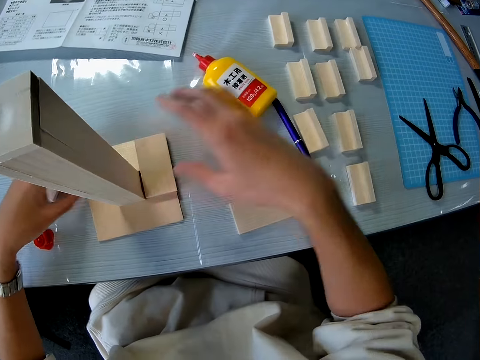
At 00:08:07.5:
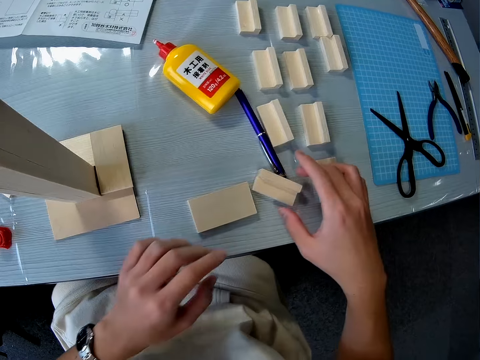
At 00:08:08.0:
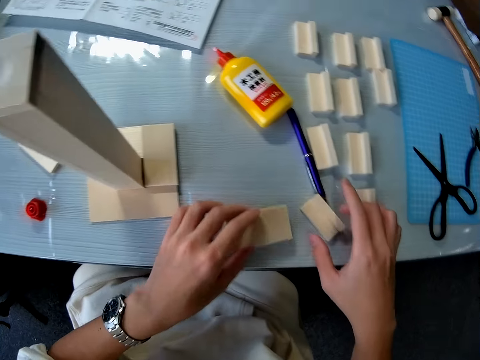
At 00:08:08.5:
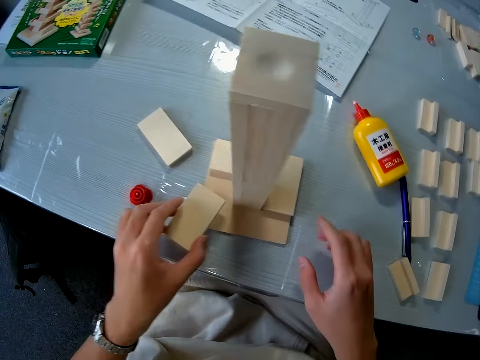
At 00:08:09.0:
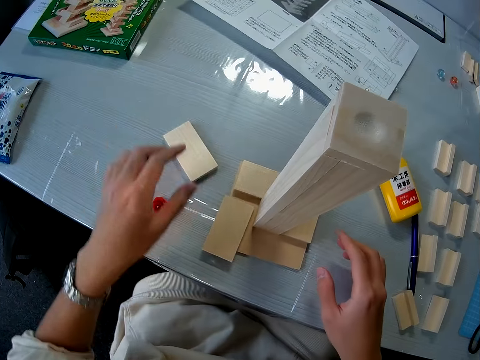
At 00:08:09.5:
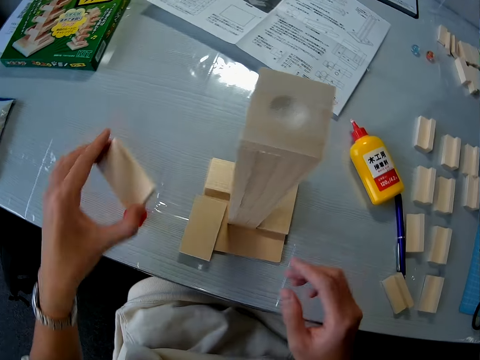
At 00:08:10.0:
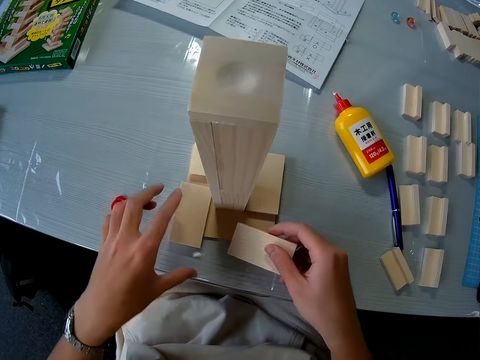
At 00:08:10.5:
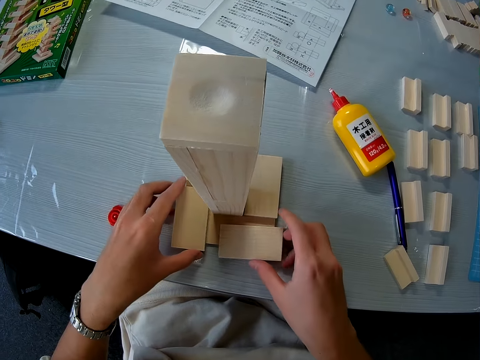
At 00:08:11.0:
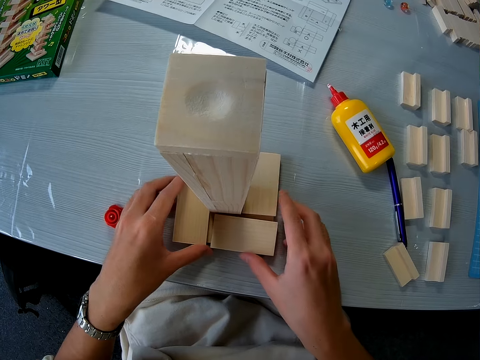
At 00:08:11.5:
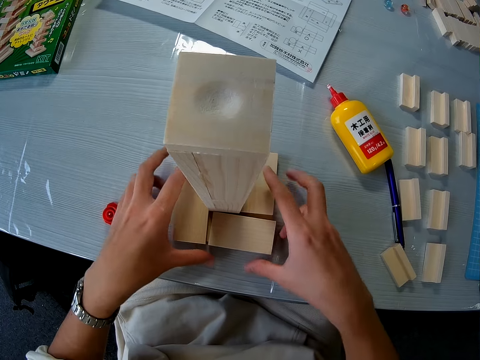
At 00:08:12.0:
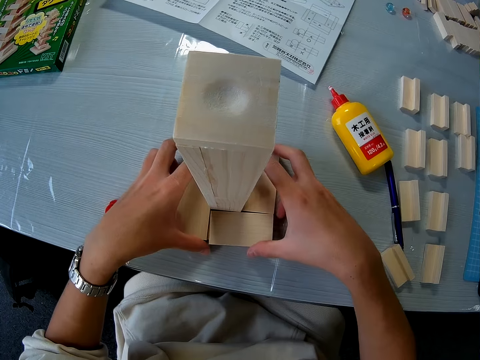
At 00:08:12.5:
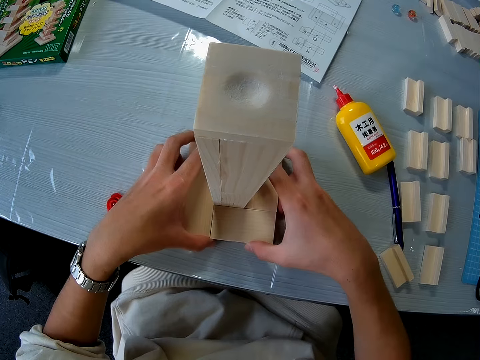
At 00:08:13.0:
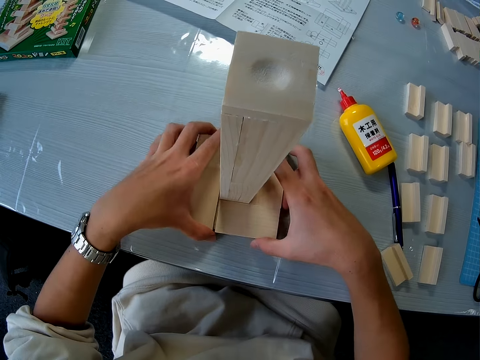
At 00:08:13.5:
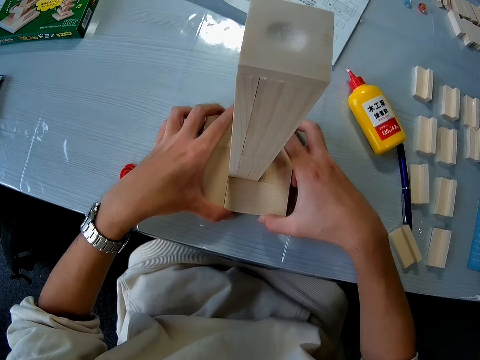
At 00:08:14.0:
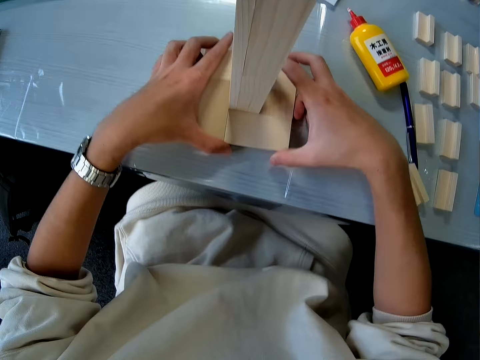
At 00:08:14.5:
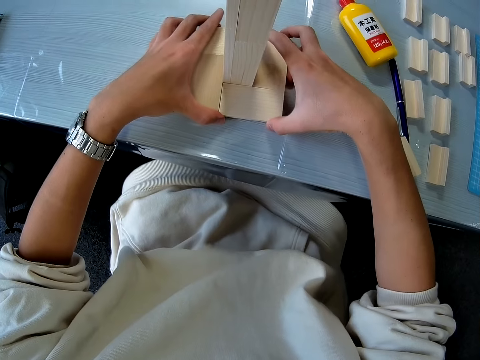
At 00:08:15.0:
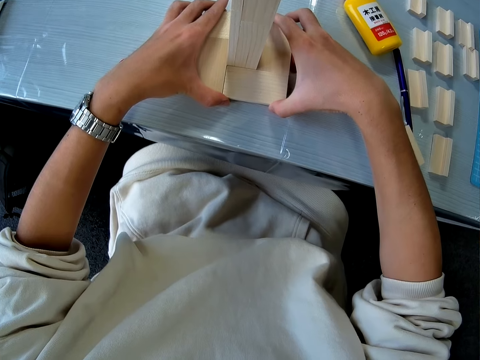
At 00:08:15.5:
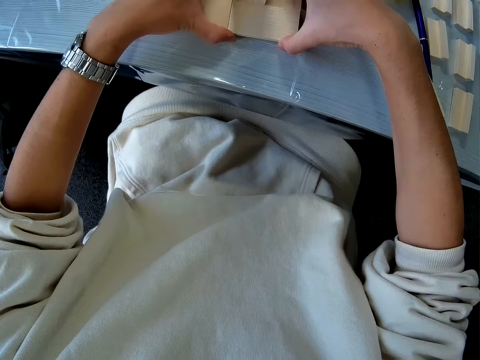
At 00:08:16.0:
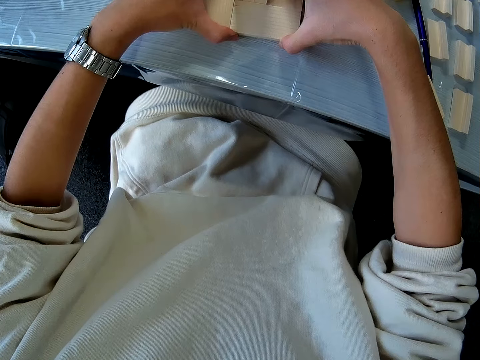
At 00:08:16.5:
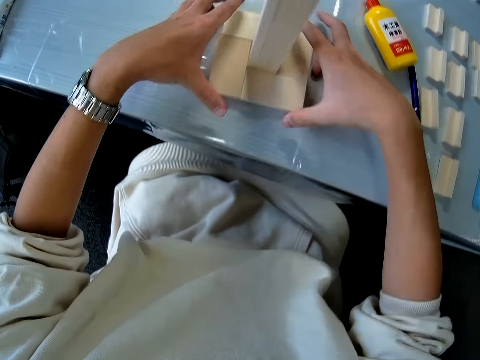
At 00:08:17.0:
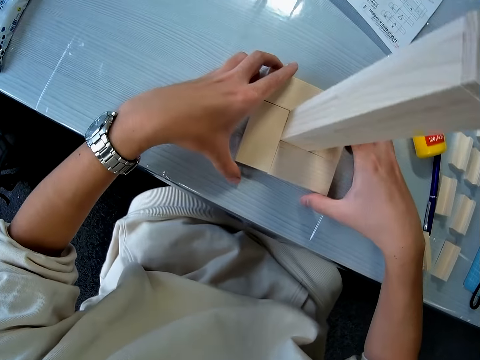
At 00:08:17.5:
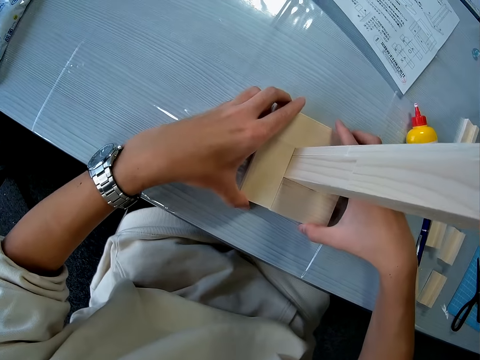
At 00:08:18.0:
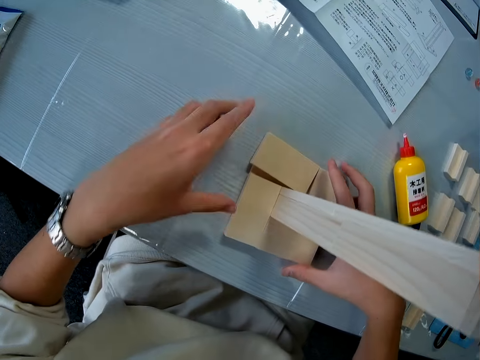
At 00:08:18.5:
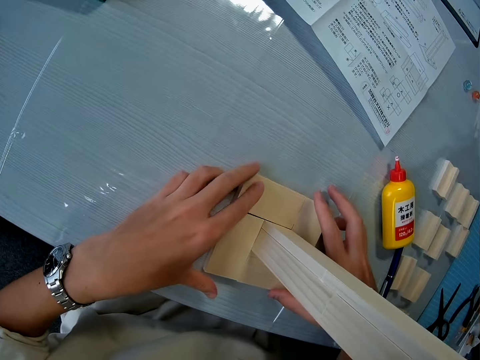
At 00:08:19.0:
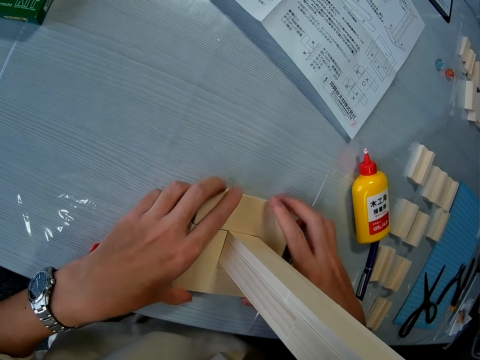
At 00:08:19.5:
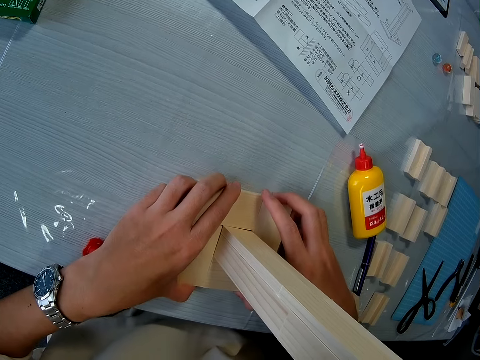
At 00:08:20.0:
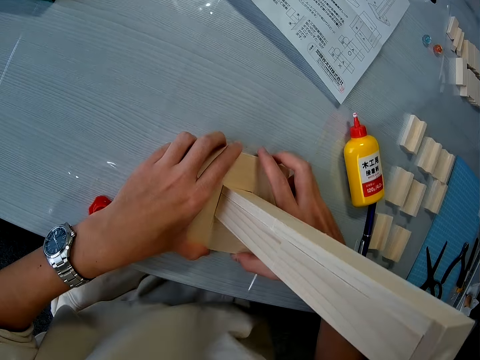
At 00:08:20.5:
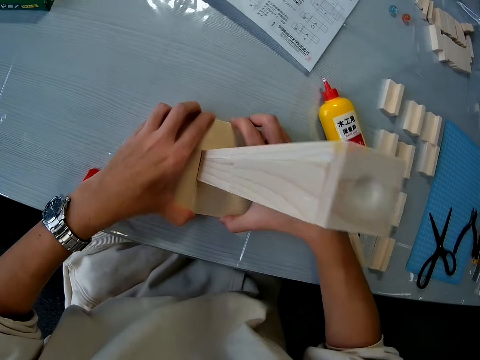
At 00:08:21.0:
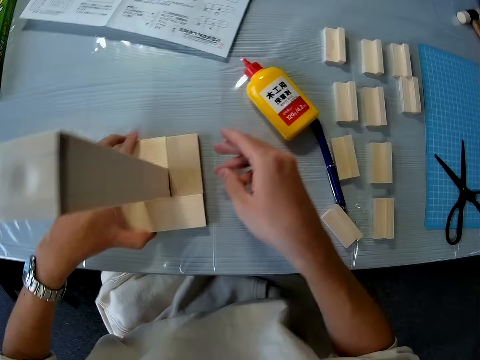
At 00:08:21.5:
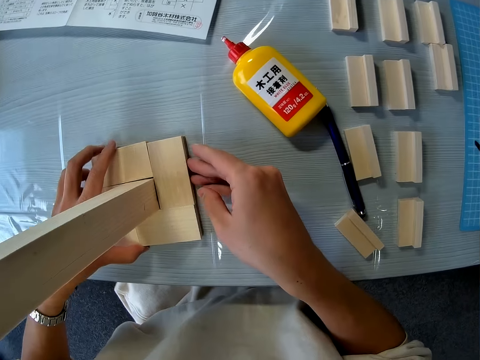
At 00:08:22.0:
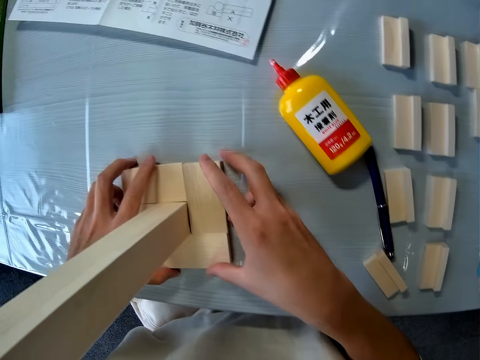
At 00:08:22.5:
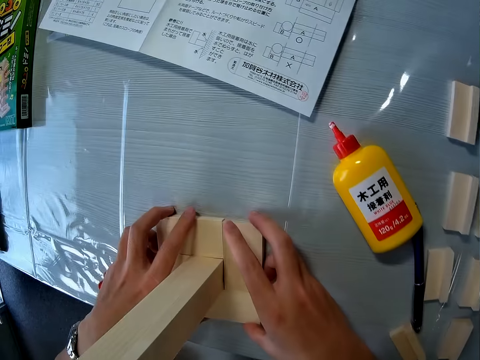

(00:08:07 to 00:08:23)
The camera wearer moves another piece of wood on the table. They pick the other piece of wood or model piece from the table. They put the model piece on the model. They arrange the other piece of wood on the base of the woodwork. They pick the other piece of wood from the table. They pass the model piece to the right hand. They pick the other piece of wood from the table again. They put the model piece on the model. They connect the model pieces. They adjust the other pieces of wood at the base of the woodwork. They look at the model. They connect the model pieces.

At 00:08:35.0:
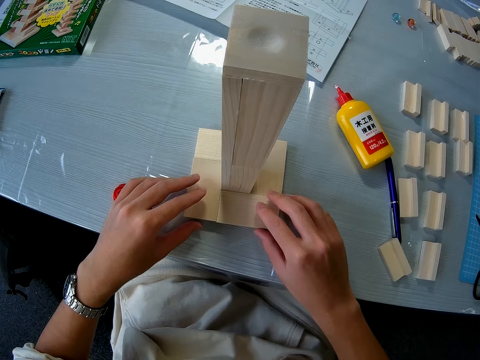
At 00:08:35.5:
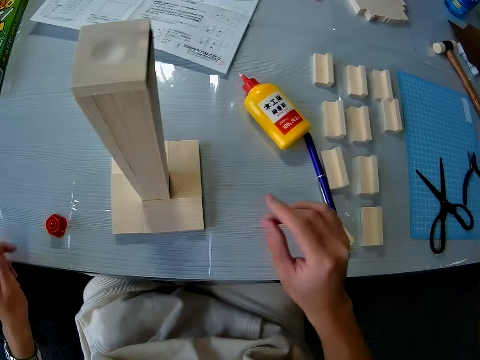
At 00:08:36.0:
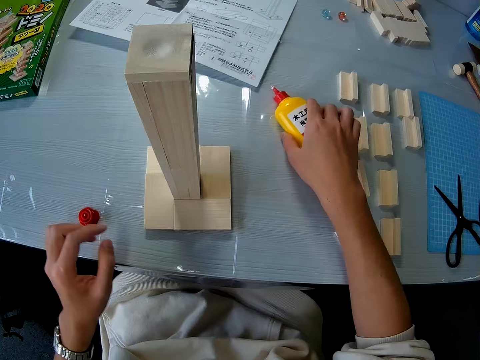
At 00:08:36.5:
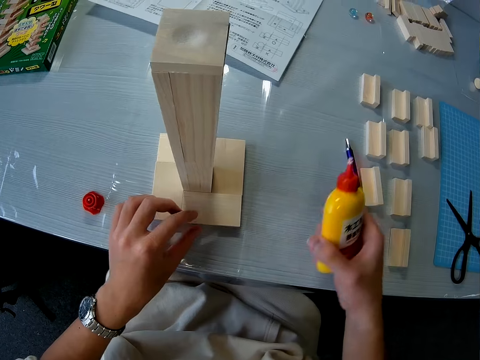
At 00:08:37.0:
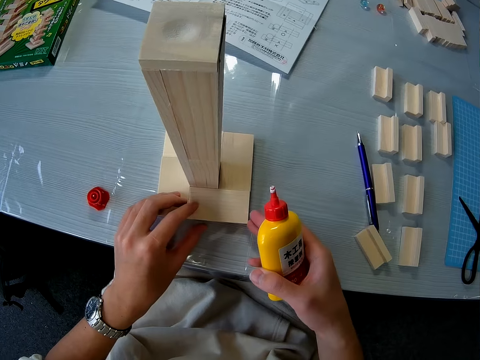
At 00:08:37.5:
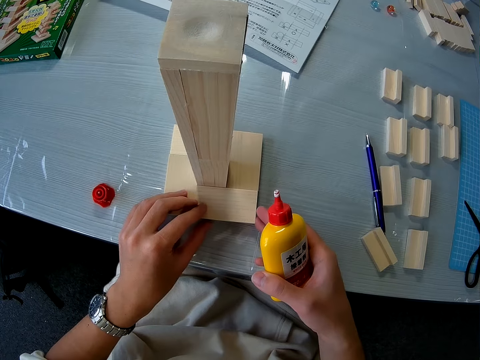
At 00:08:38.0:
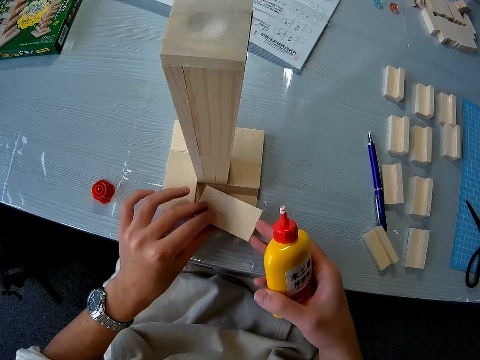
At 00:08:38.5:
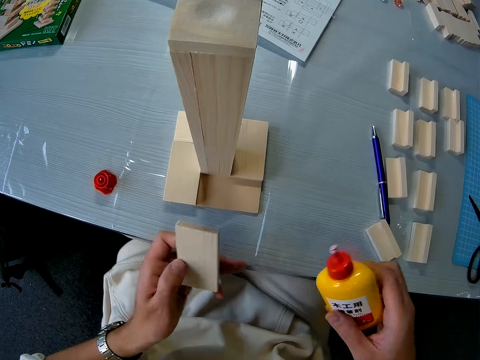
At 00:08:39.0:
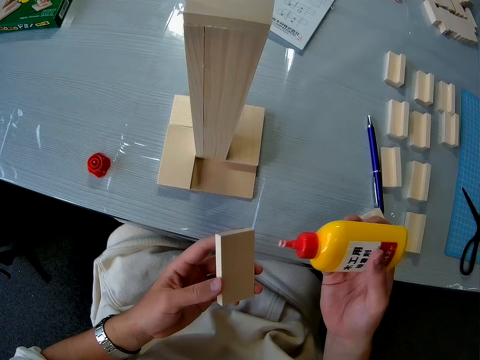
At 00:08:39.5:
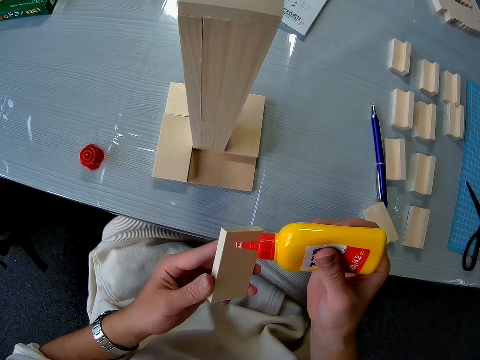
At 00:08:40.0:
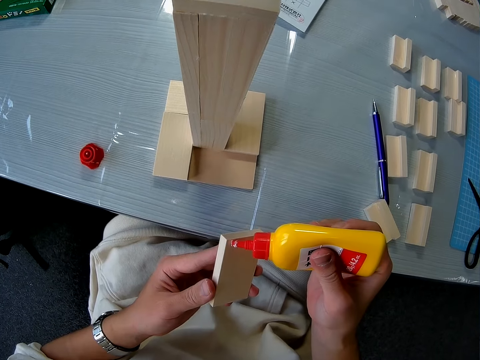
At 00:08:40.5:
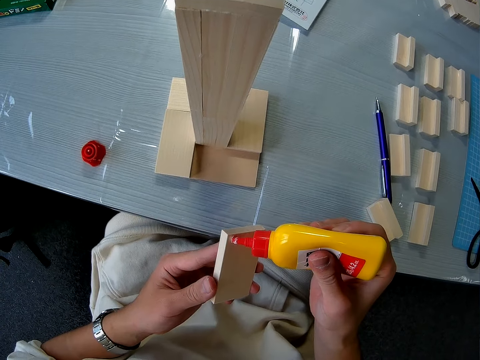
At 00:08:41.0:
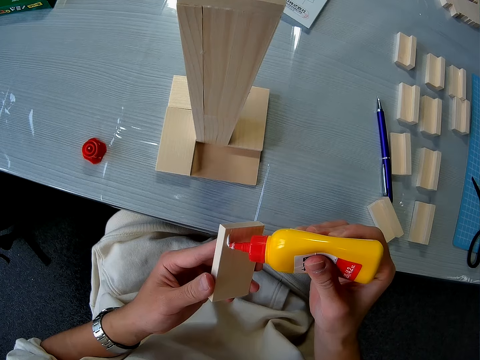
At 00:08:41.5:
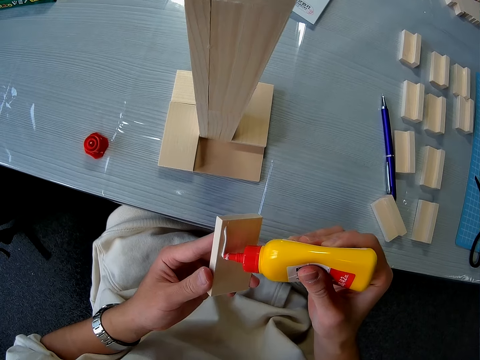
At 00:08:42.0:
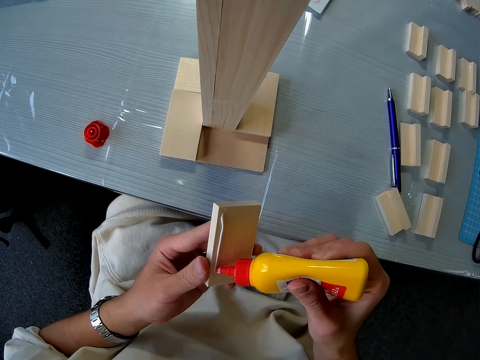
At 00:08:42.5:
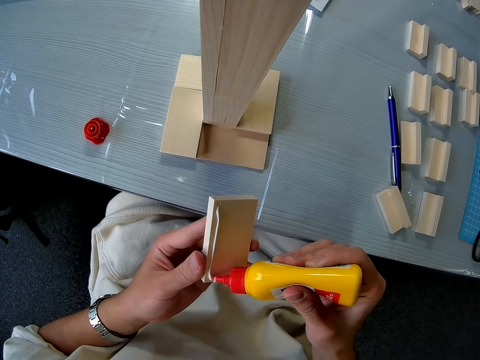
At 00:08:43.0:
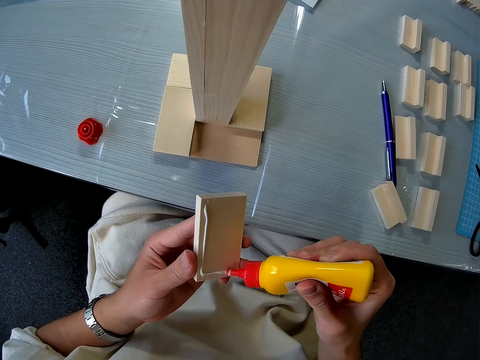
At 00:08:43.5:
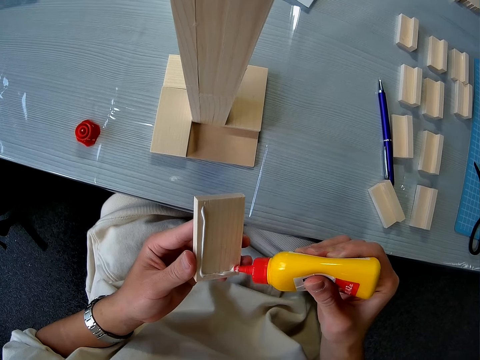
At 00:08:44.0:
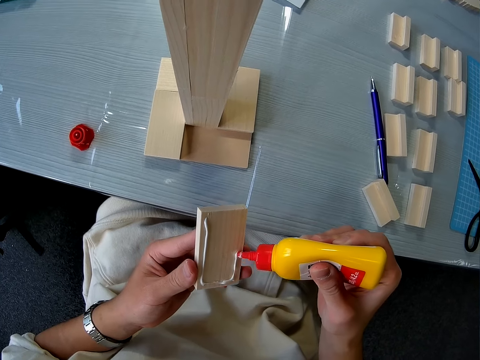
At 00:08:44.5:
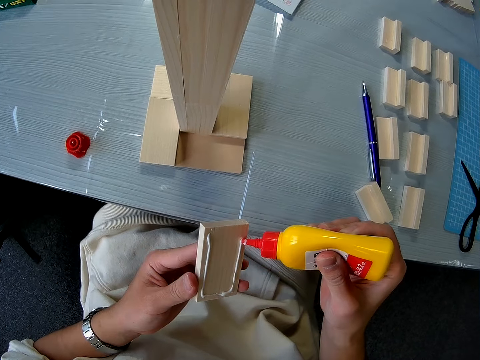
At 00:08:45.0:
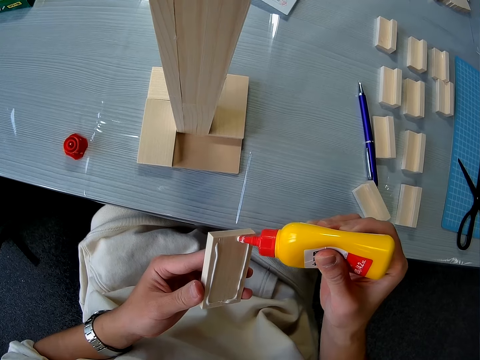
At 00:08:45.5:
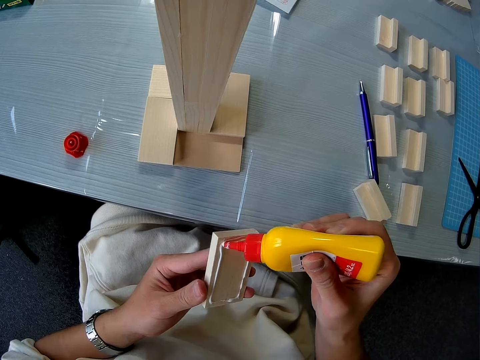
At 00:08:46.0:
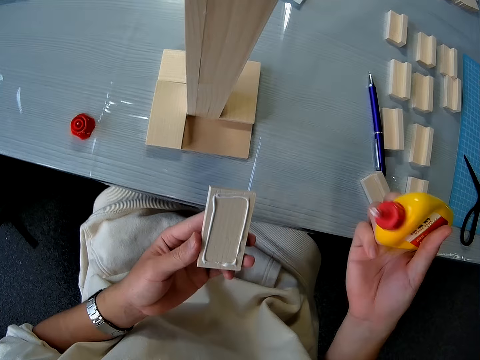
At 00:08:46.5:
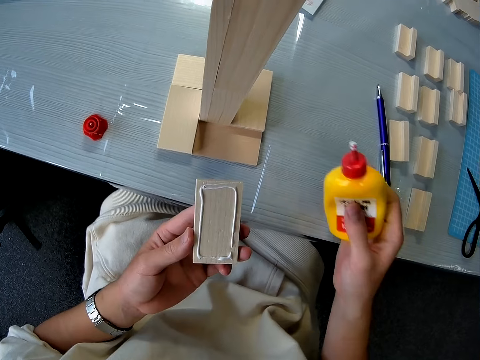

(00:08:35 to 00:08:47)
The camera wearer picks the pack of glue from the table with his right hand. He touches the model. He picks the other piece of wood from the base of the woodwork with his left hand. He applies glue to the other pieces of wood.
